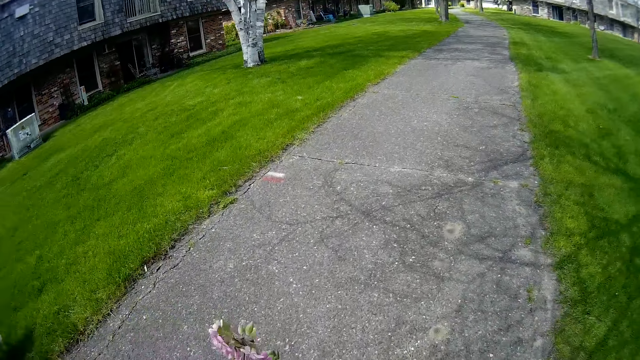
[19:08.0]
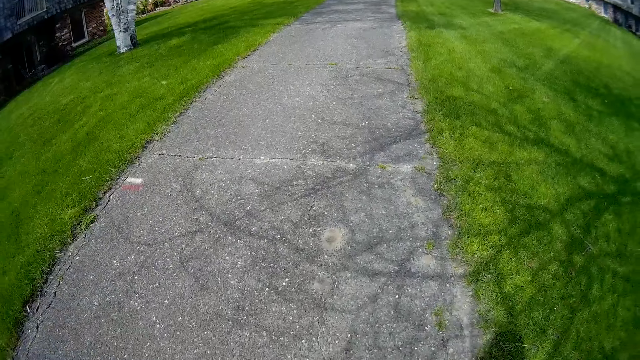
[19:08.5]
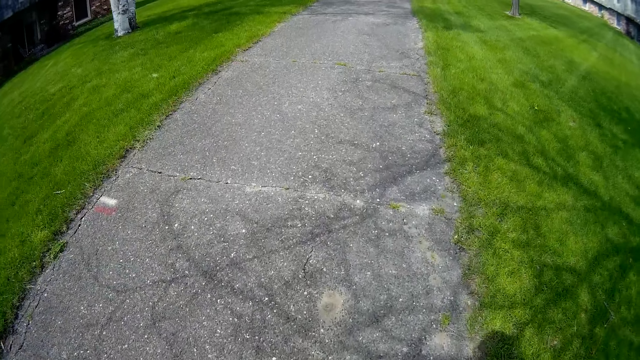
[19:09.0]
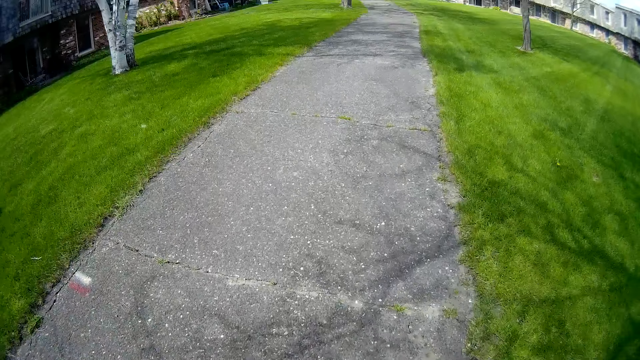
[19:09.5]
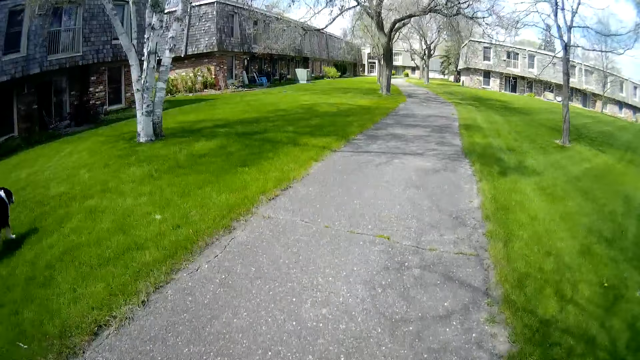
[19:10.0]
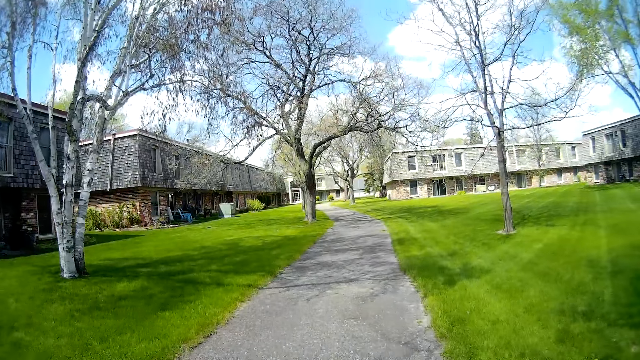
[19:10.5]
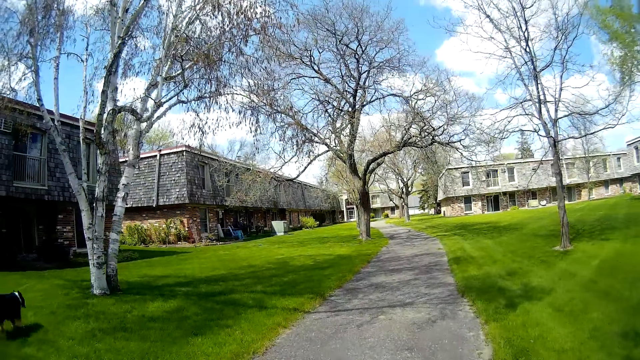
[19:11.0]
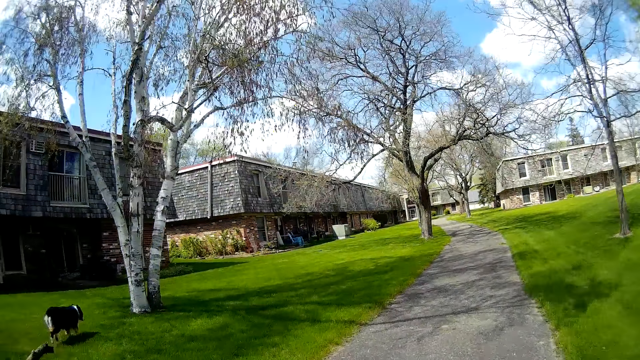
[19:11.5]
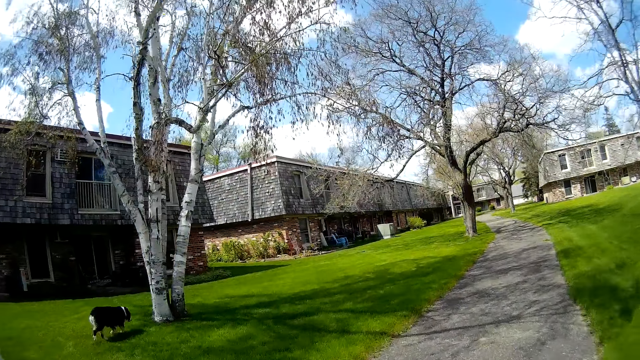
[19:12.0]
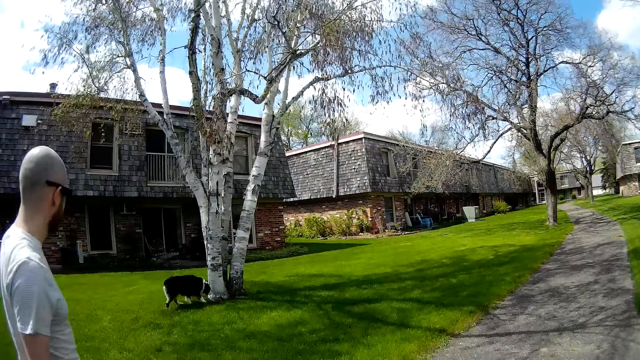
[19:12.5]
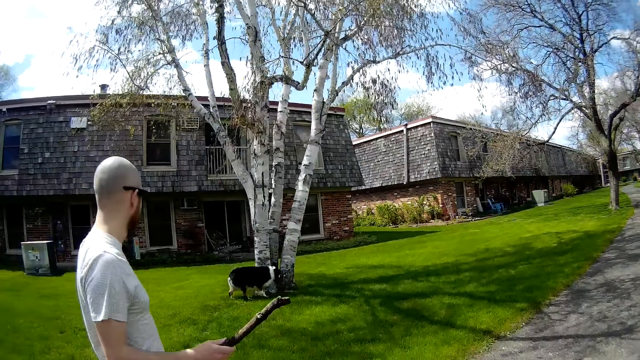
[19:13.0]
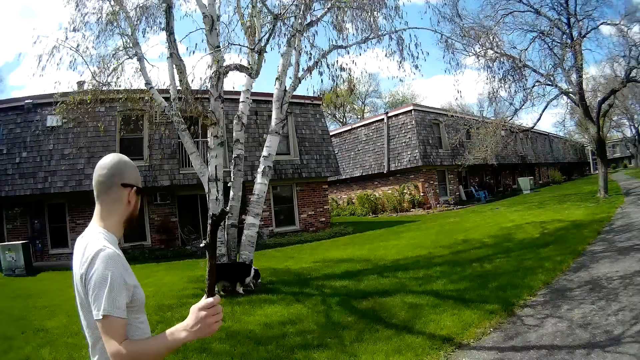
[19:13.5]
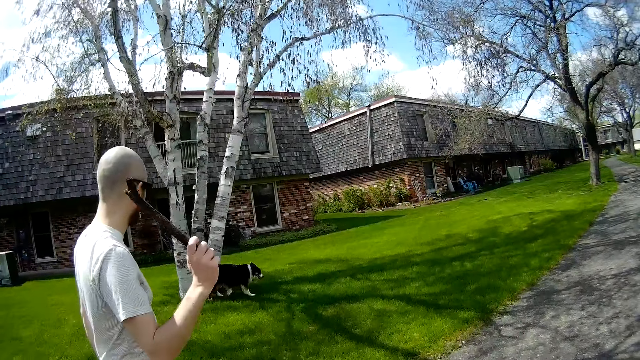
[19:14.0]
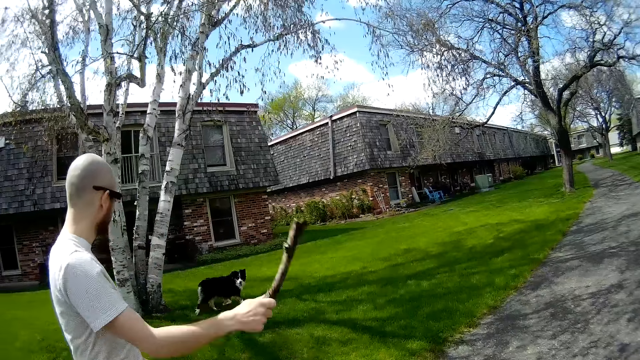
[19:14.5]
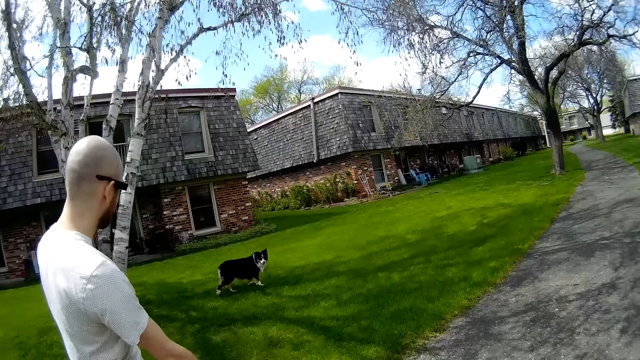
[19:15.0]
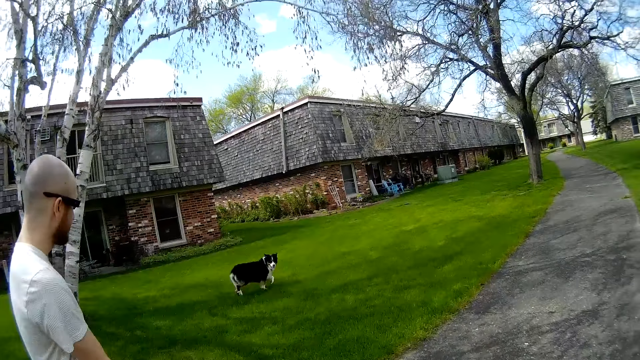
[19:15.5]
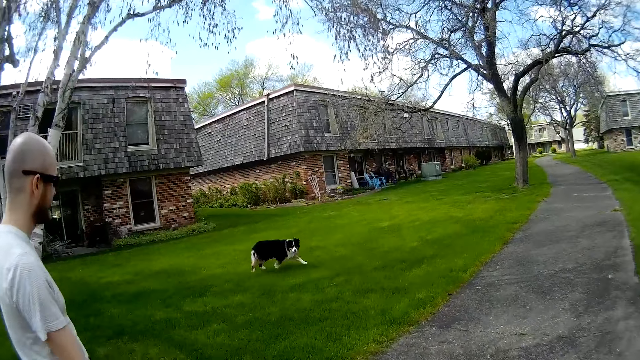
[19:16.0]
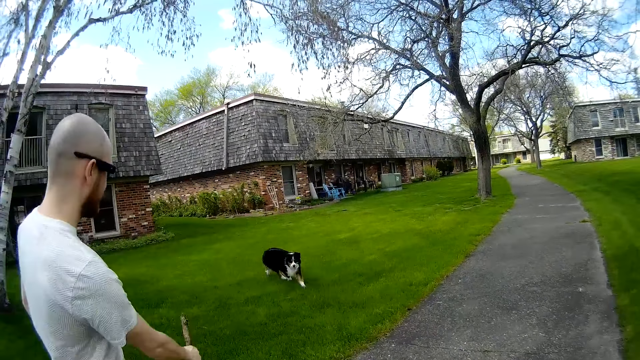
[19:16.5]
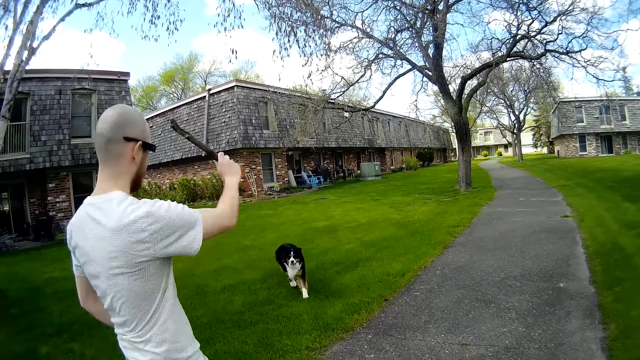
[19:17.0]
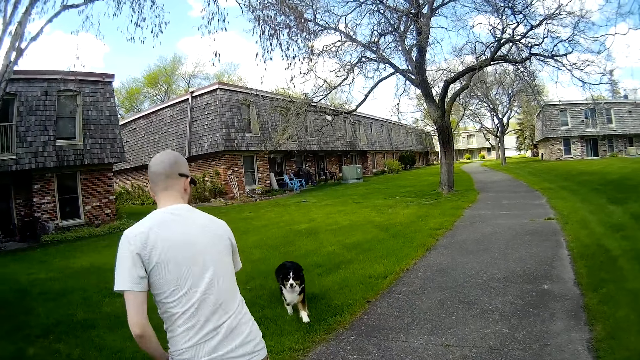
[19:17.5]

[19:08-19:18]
The man moves the stick in his right hand. The man plays with the dog.

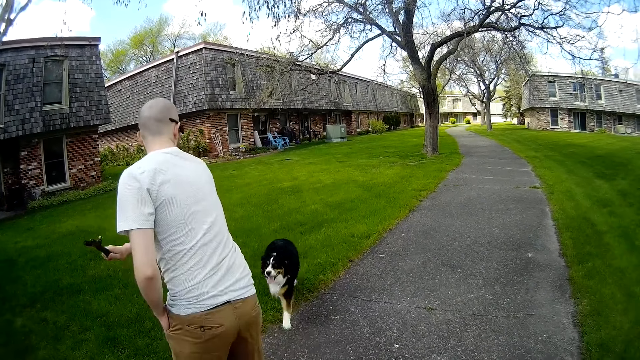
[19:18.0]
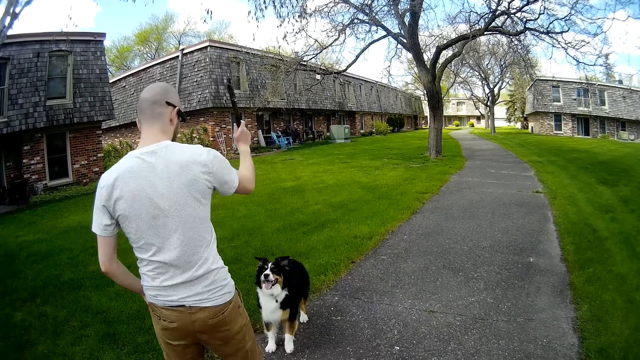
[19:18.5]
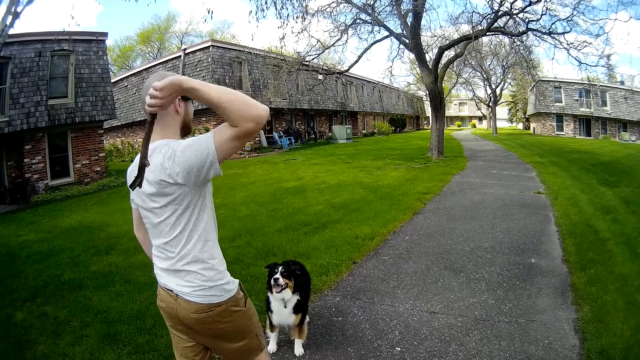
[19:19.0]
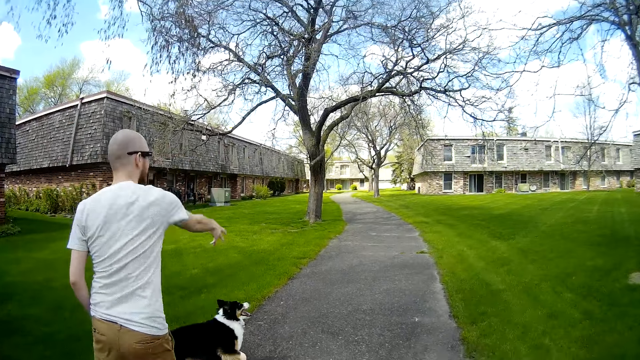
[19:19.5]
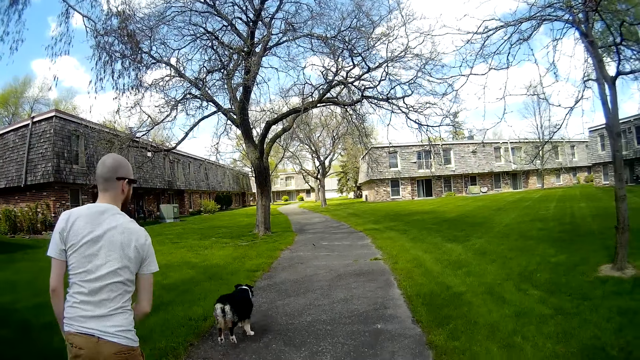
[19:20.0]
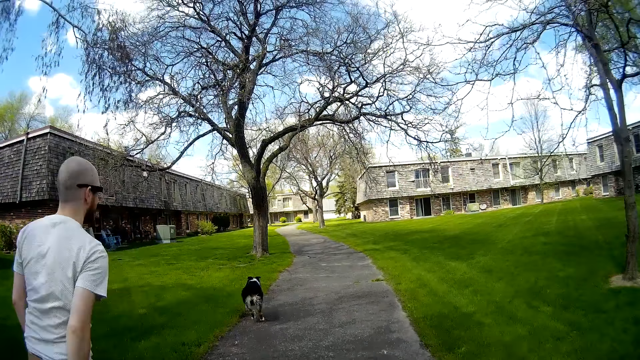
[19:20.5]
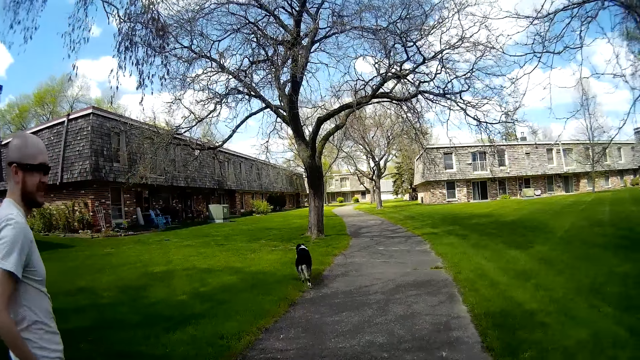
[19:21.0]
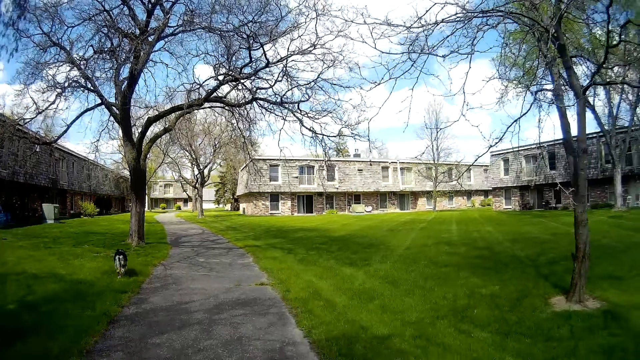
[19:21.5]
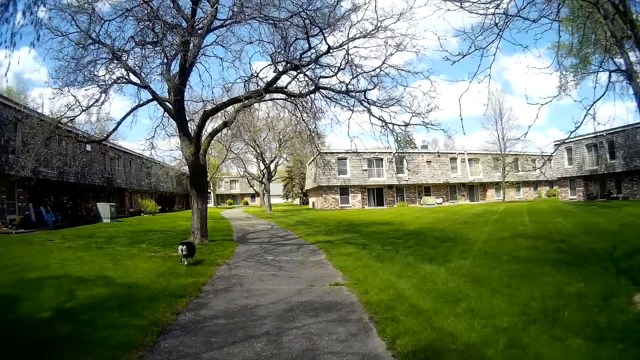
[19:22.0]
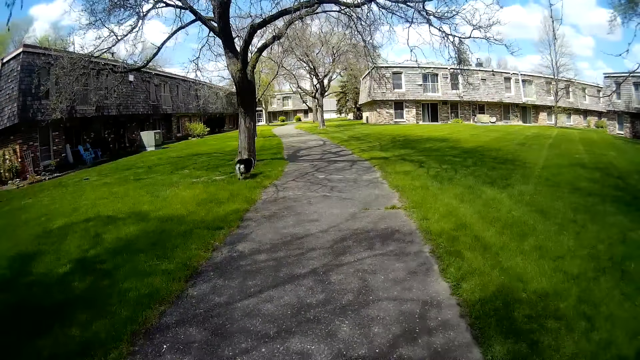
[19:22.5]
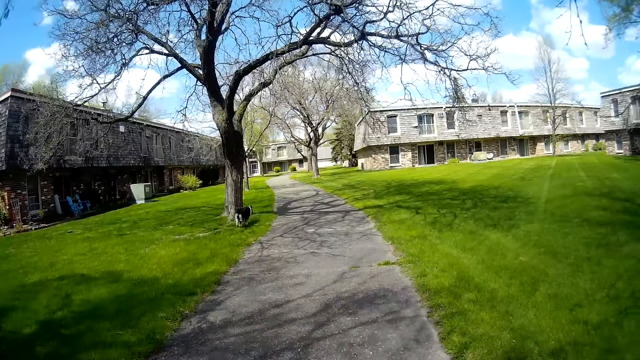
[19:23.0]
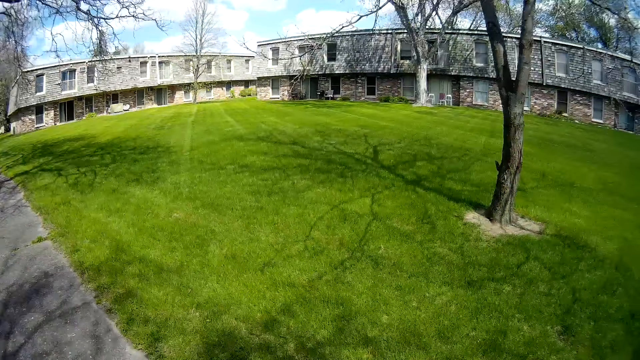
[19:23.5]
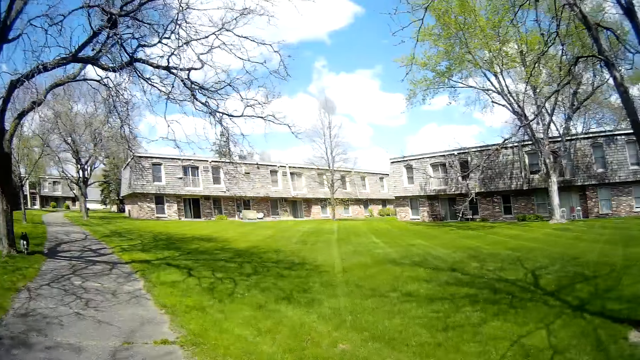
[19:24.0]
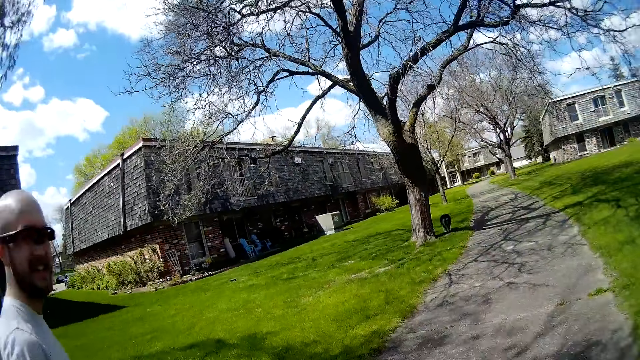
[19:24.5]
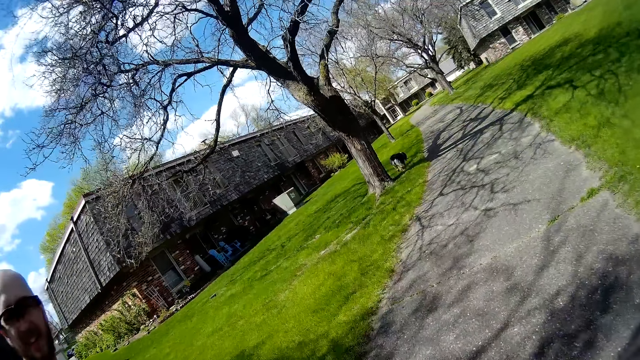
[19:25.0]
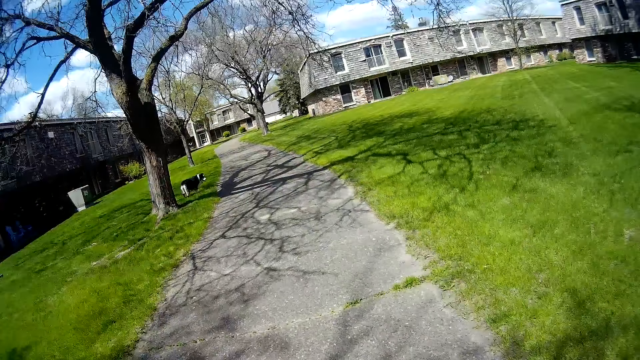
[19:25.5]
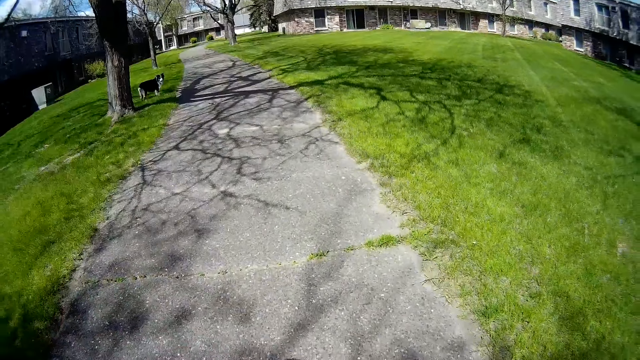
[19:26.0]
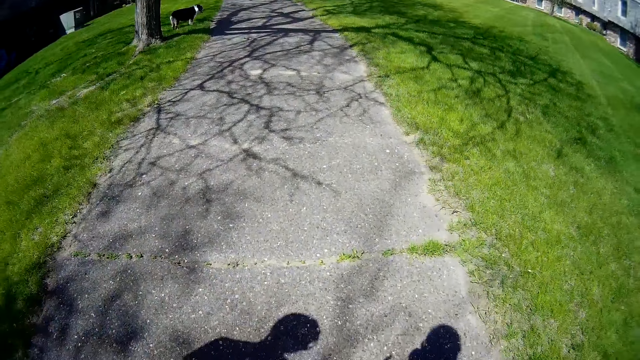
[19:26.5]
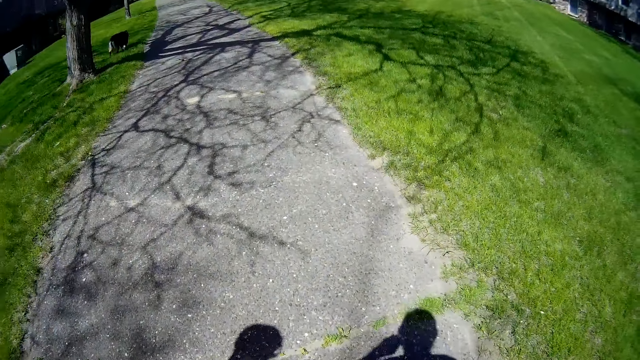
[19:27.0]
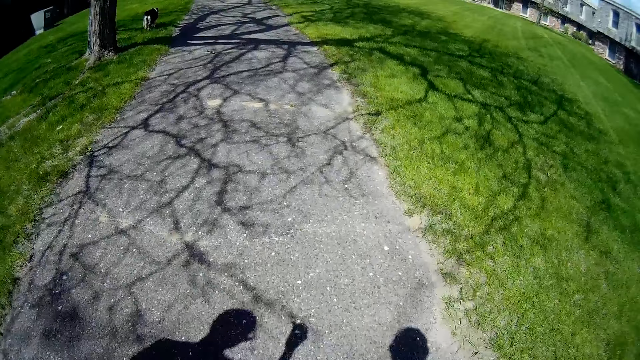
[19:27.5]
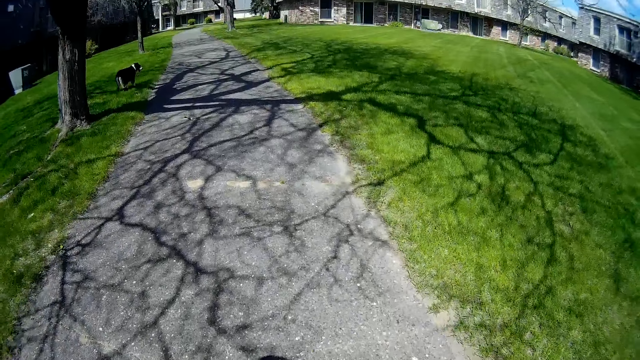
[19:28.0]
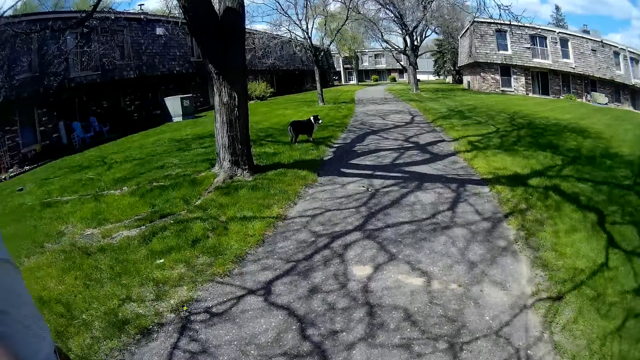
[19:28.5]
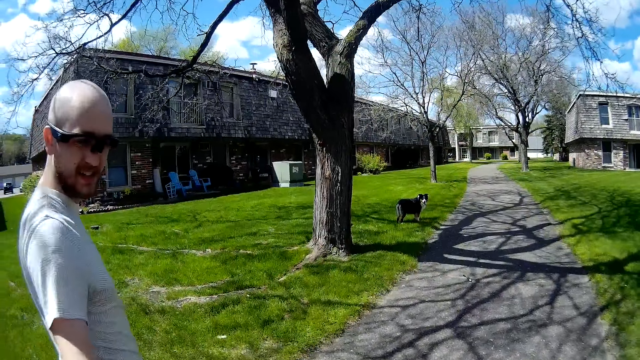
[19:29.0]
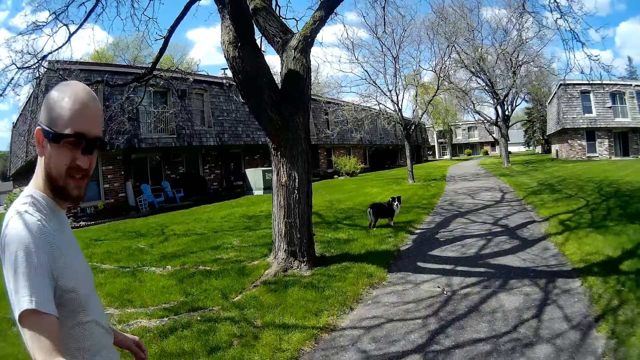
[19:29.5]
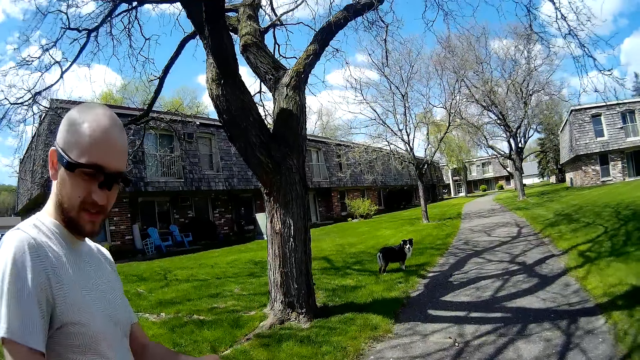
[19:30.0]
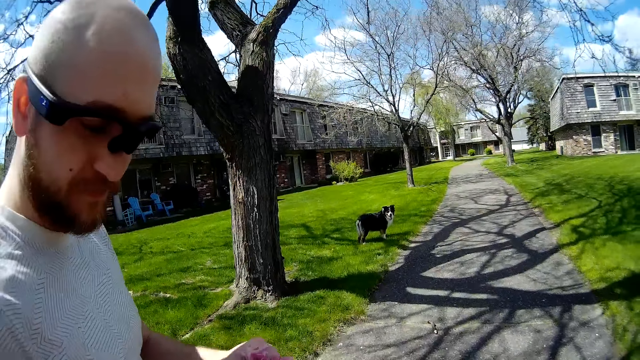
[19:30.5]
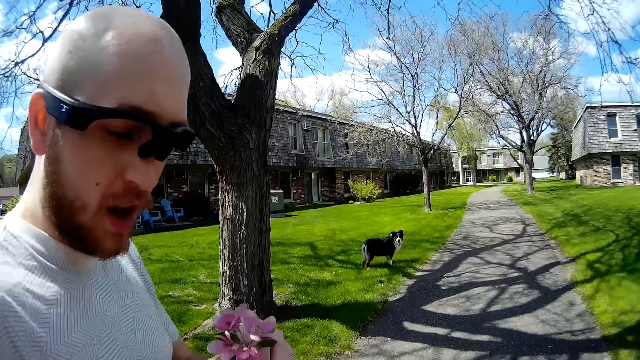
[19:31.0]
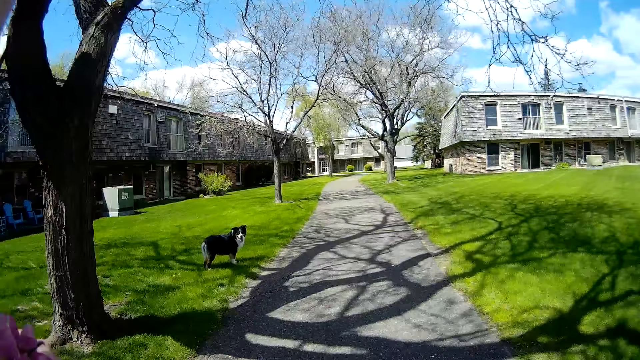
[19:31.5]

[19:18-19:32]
The man throws the stick with his right hand. The dog runs towards the stick. The camera wearer interacts with the man. The man plays with the camera wearer. The man collects a flower from the camera wearer with his right hand.
